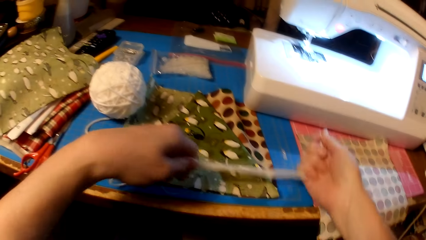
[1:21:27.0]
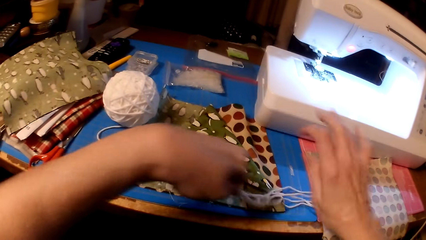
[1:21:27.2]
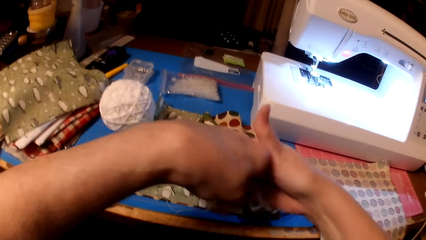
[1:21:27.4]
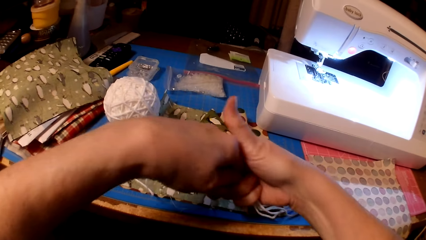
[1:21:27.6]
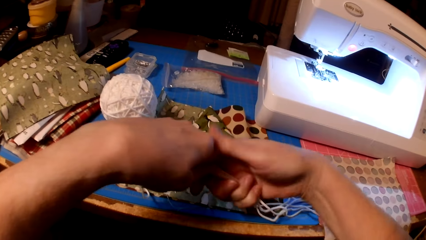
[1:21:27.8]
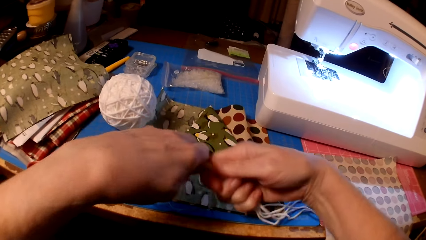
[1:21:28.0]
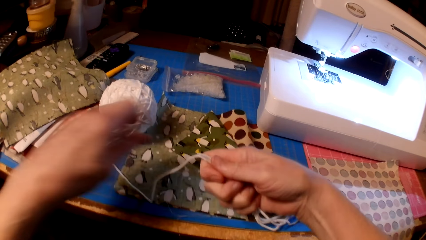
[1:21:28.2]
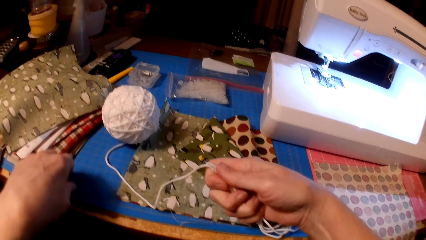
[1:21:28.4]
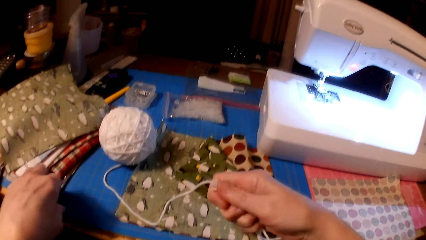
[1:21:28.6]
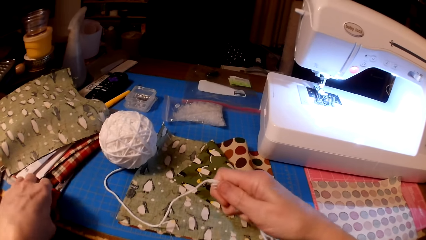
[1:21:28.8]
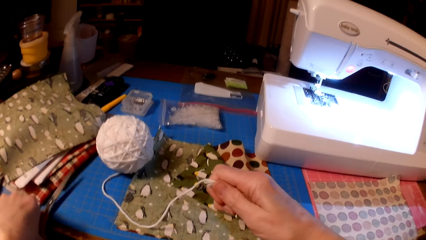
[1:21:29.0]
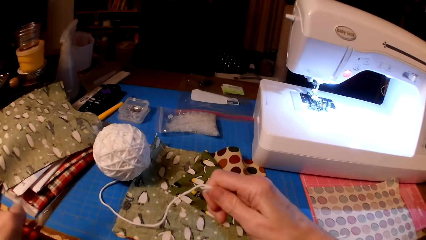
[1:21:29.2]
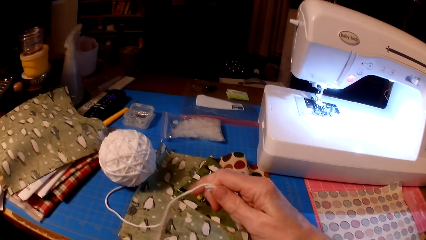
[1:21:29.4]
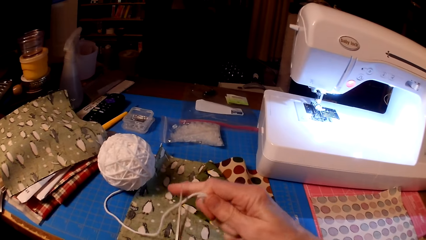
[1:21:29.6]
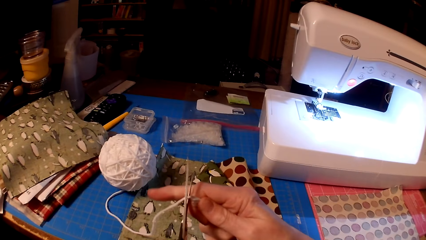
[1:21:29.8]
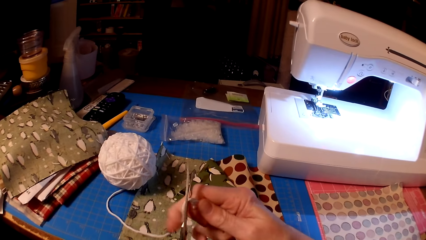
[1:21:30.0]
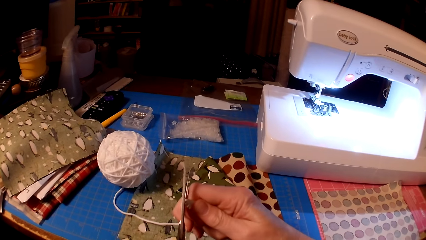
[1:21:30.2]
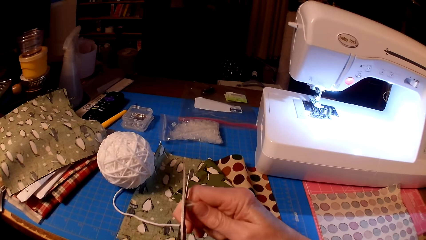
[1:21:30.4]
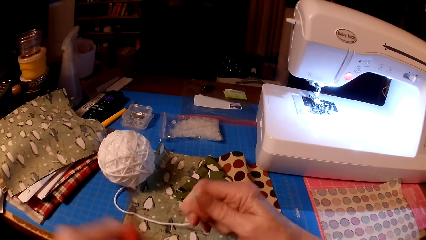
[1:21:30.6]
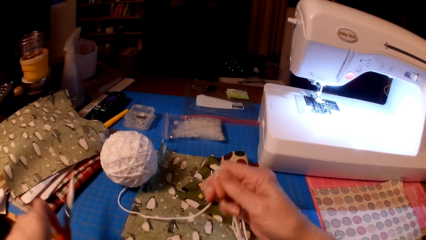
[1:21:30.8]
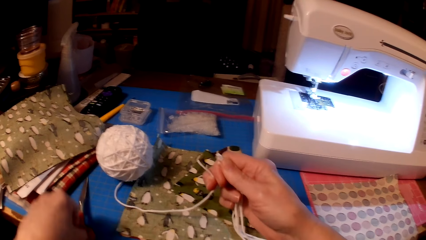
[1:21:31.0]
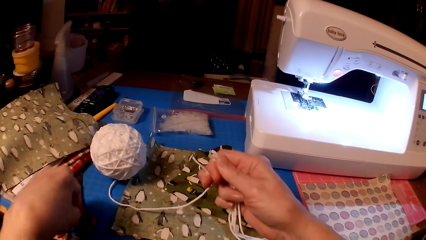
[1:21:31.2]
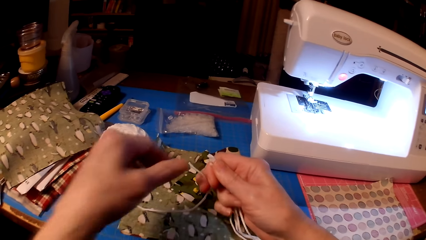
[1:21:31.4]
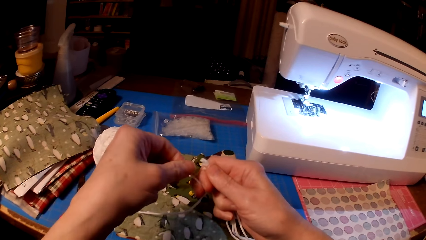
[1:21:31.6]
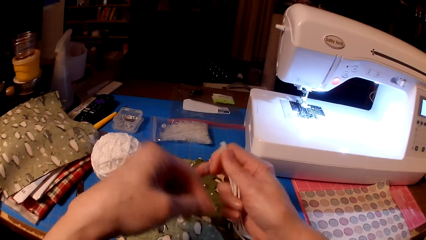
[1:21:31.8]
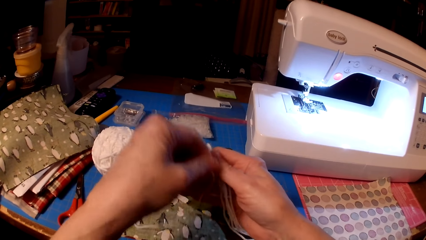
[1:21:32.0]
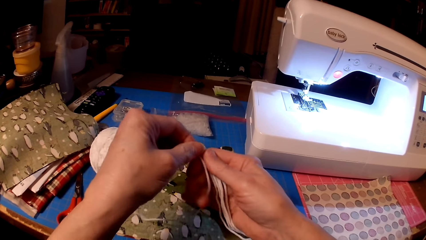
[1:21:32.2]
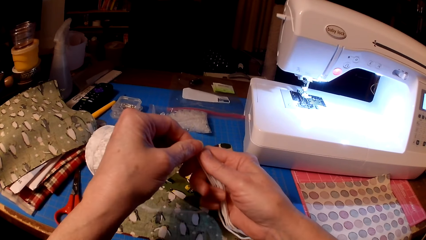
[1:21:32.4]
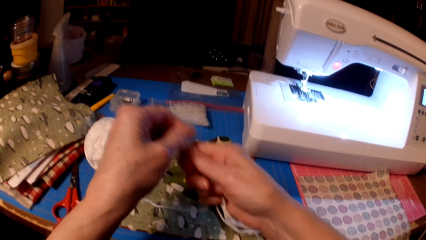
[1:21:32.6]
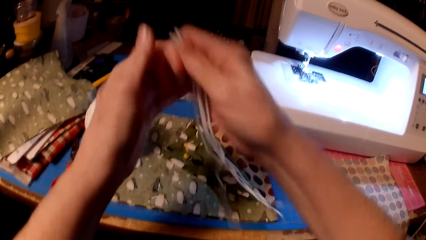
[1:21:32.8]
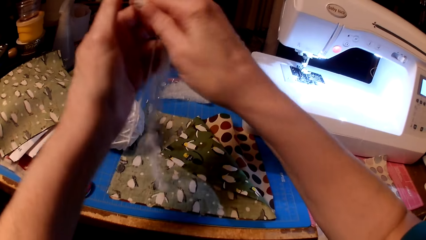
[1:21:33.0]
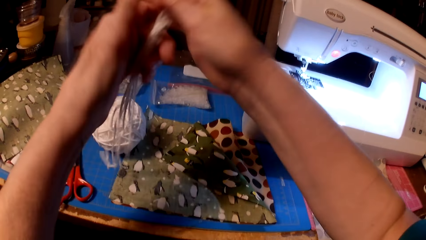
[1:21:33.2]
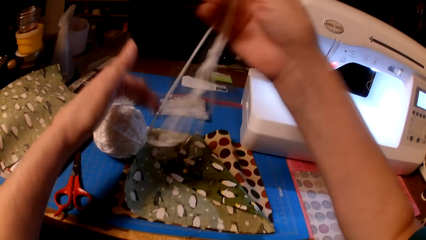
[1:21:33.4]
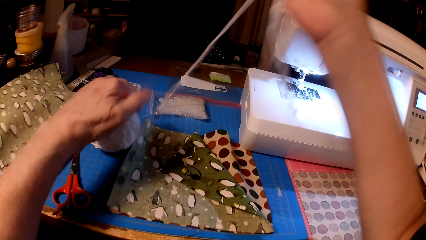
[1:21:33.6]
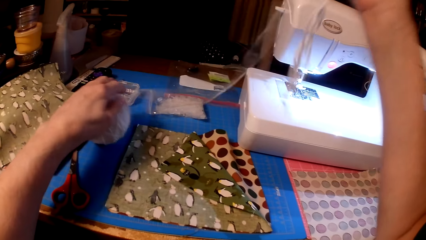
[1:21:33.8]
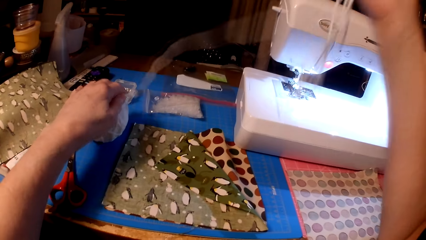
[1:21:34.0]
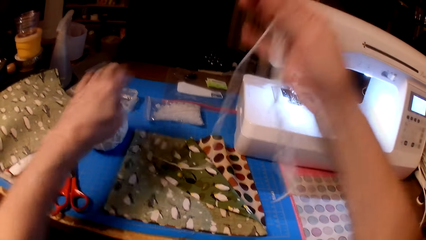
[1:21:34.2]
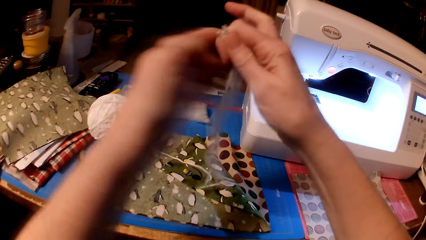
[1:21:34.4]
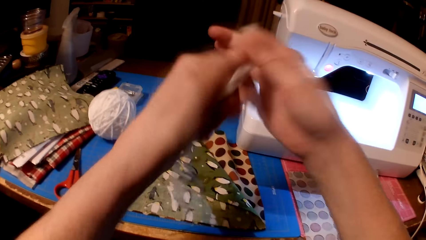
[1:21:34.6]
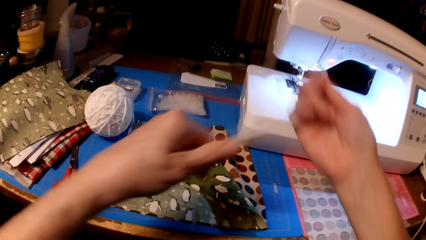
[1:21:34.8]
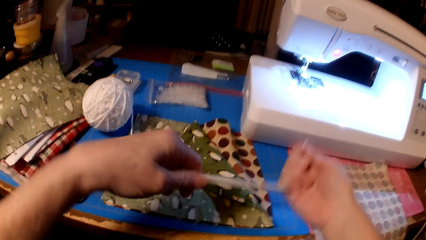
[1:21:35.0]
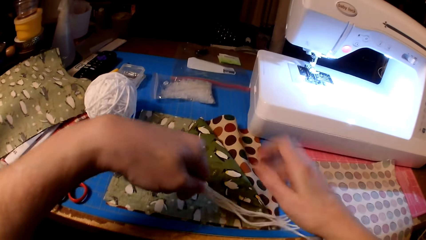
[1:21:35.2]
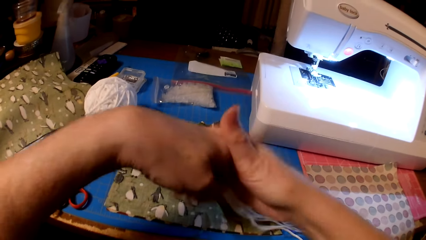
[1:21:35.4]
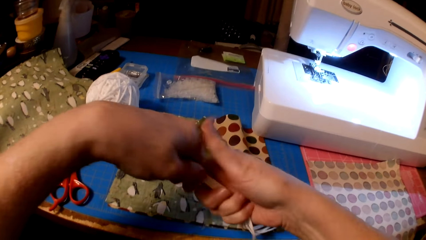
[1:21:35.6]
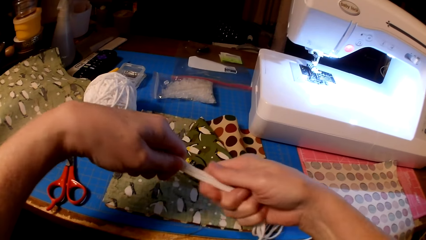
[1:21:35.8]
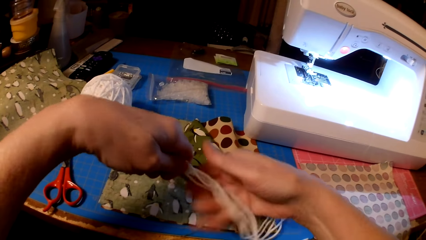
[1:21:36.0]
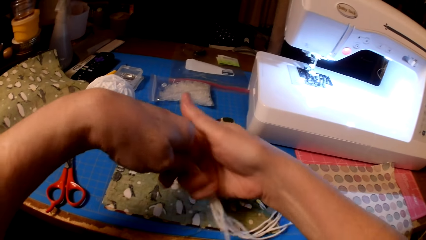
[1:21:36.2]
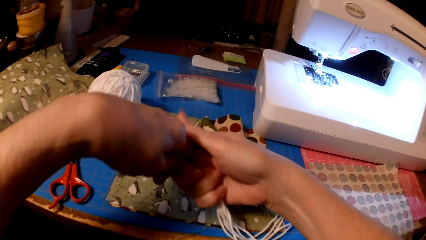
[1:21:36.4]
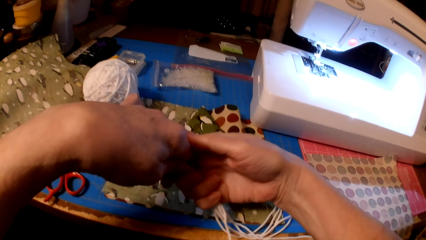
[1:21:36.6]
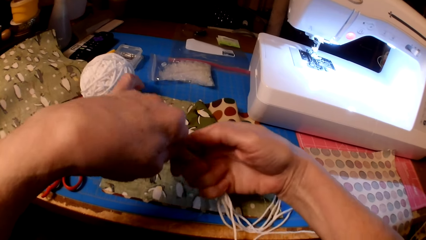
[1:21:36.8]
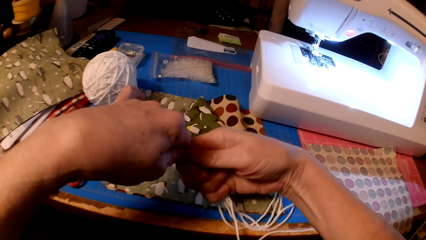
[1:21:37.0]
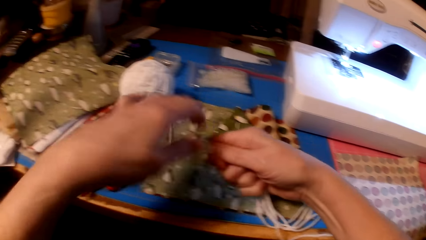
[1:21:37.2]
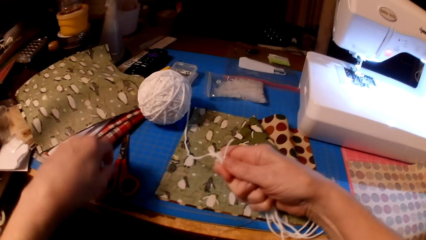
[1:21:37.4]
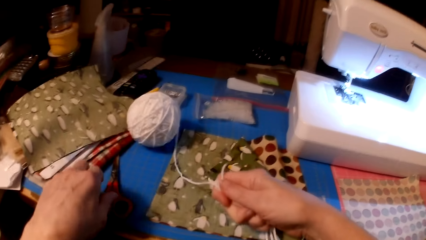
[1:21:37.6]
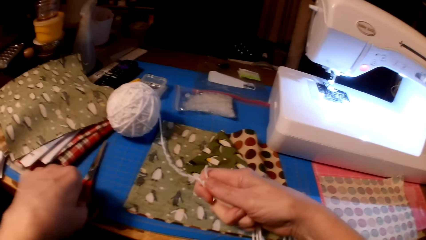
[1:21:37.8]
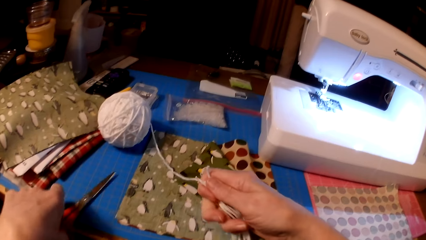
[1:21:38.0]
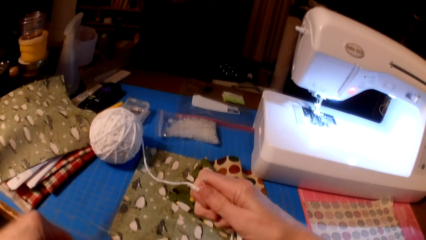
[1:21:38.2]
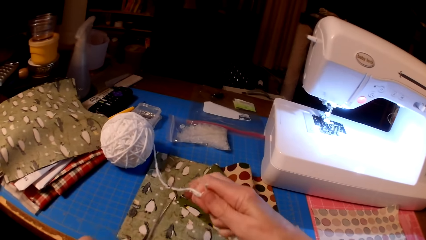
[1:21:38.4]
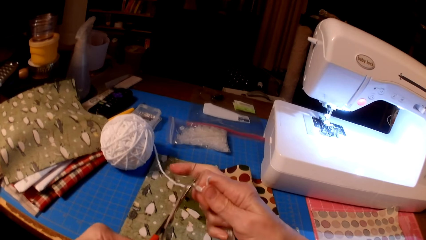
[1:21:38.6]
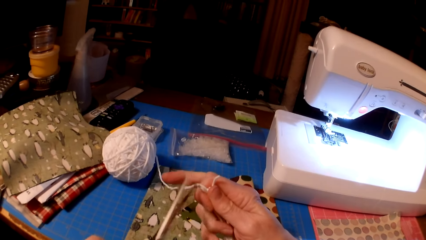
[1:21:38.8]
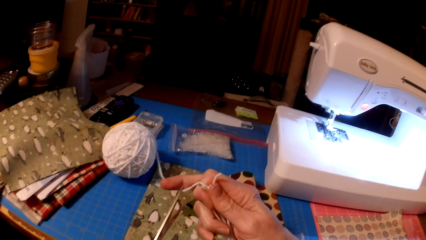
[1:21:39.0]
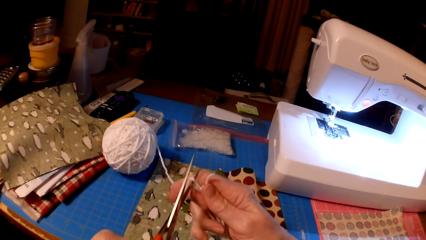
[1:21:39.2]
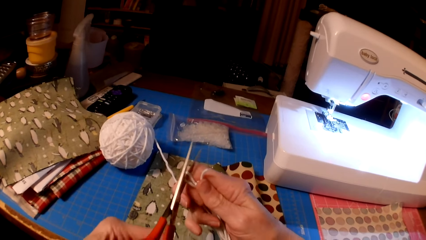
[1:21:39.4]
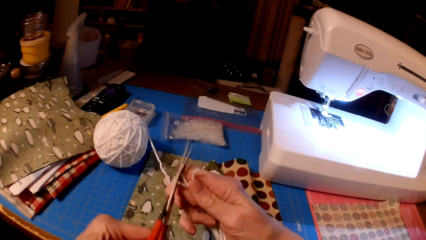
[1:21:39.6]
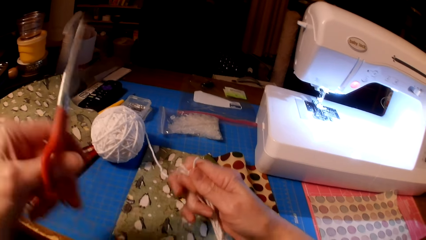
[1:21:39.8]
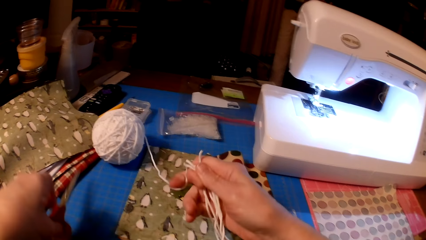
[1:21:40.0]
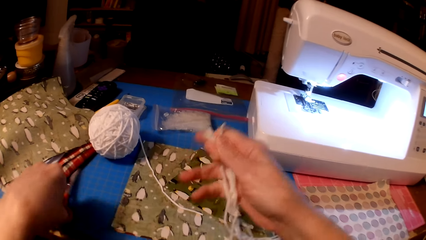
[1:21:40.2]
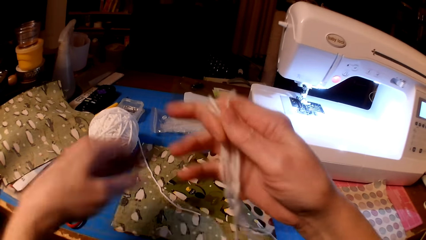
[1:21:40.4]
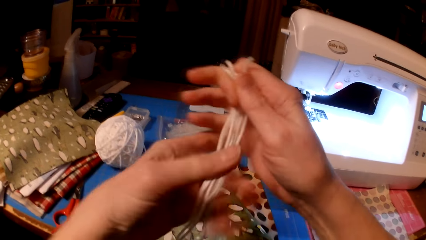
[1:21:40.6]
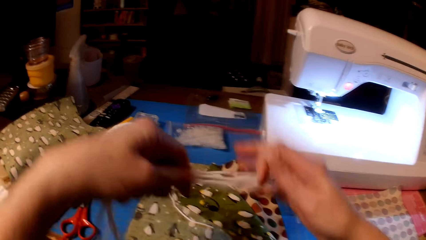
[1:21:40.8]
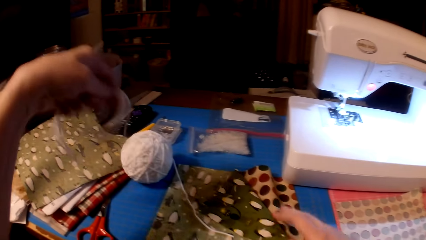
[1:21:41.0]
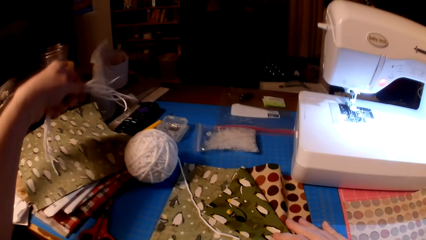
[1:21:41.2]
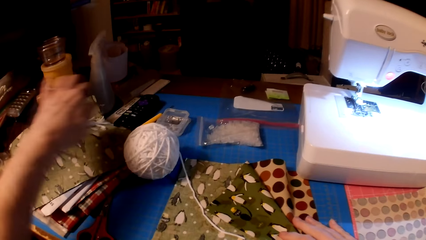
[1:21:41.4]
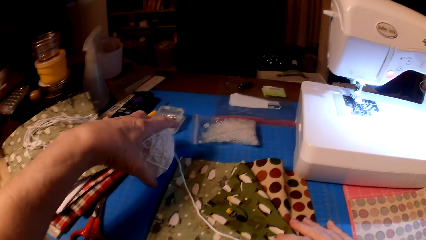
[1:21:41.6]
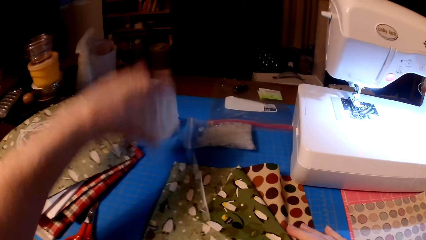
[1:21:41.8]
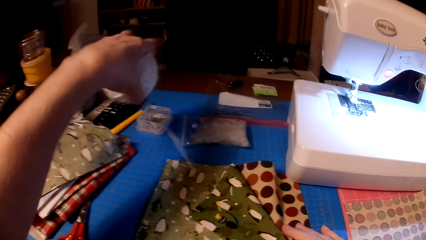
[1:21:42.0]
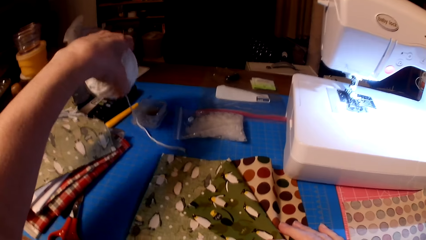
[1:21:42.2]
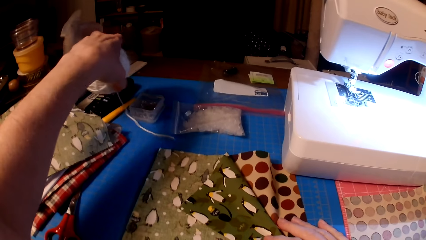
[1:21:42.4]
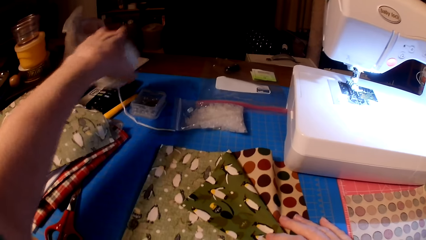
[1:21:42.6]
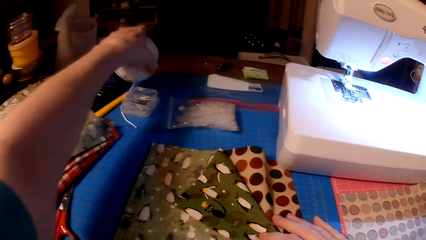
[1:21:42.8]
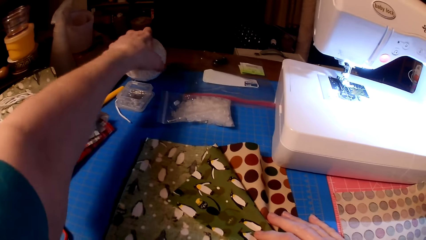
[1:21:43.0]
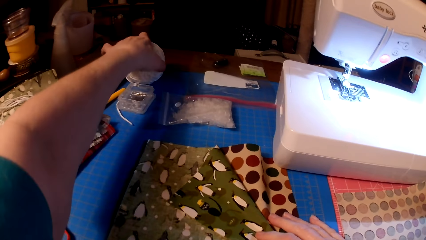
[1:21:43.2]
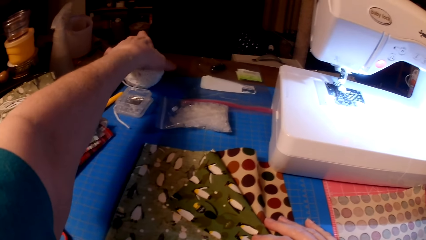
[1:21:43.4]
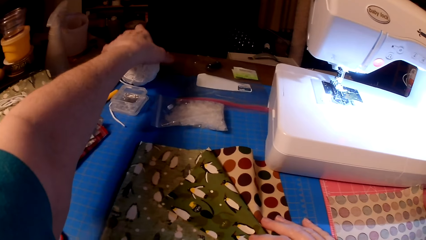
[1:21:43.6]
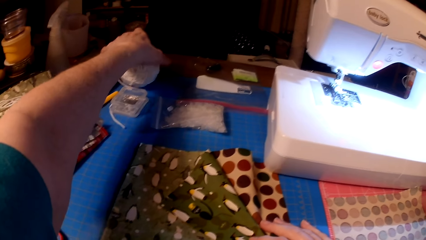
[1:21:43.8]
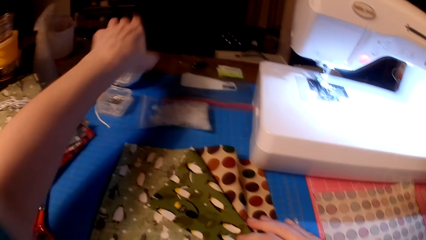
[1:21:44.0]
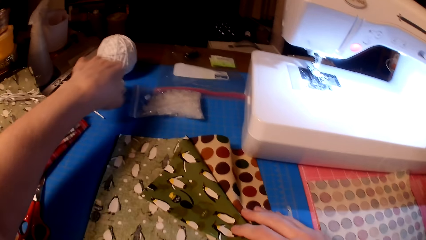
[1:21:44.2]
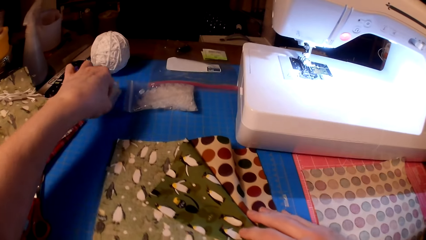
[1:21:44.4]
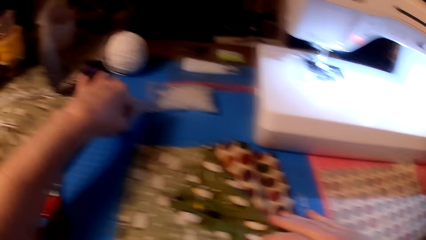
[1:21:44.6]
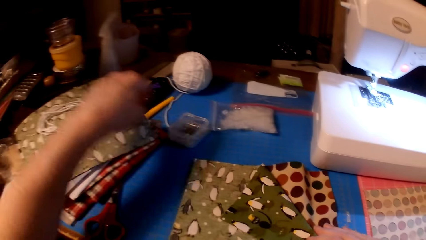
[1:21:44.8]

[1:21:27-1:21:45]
The camera wearer picks up the scissors. They cut the yarn. They put the scissors on the table. They hold the yarn. They pick up the scissors. They cut the yarn. They put the scissors on the table. They put the yarn or threads on the table. They pick up the thread. They drop the thread.
